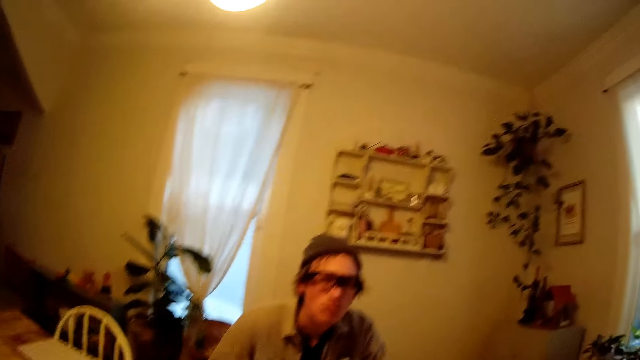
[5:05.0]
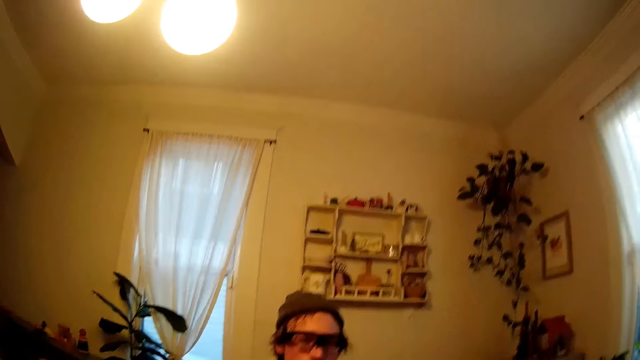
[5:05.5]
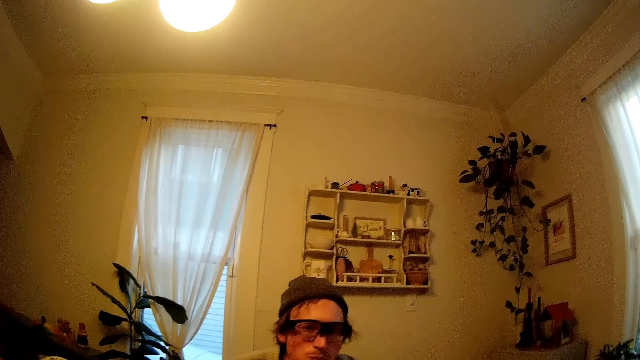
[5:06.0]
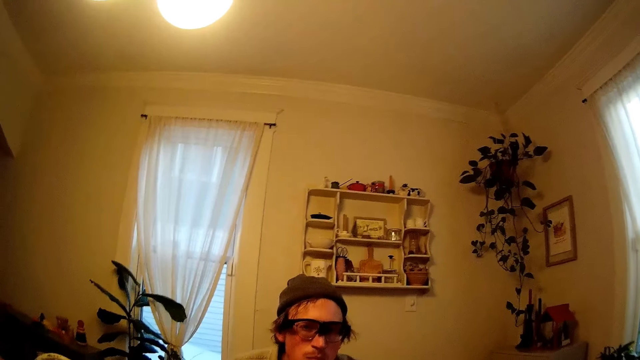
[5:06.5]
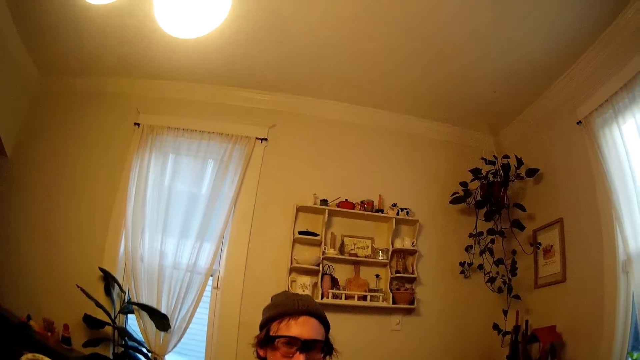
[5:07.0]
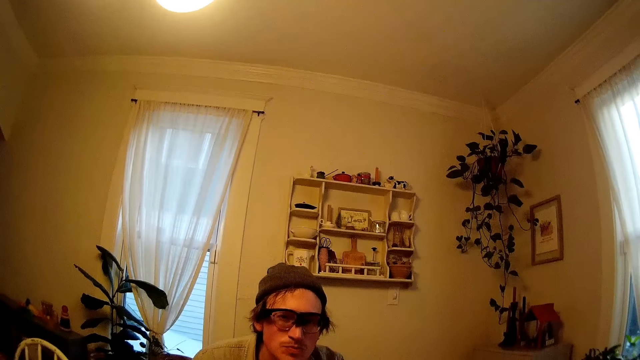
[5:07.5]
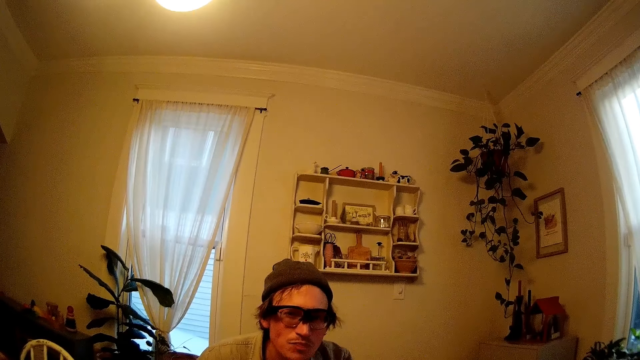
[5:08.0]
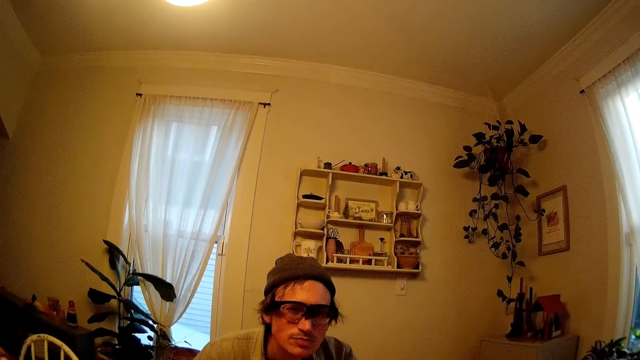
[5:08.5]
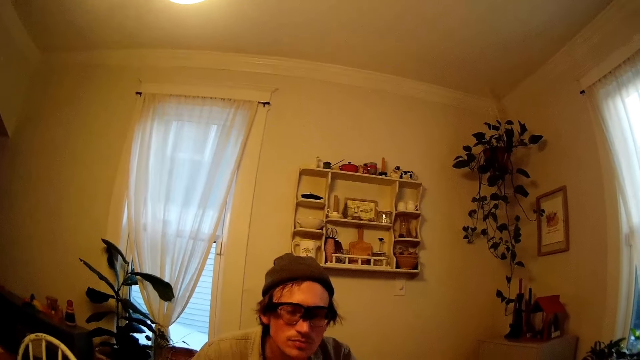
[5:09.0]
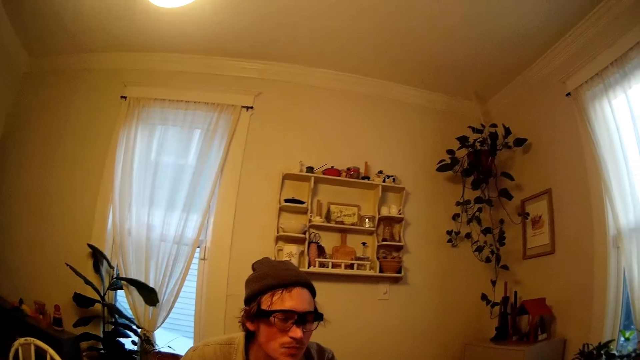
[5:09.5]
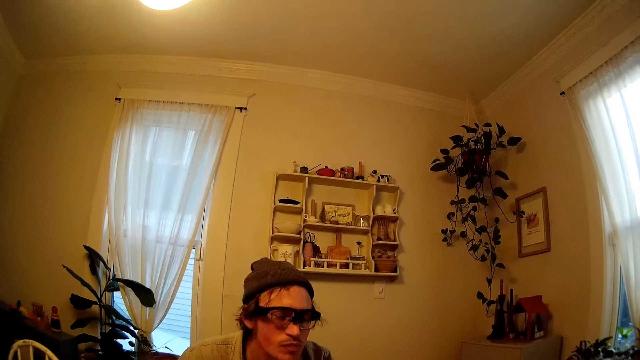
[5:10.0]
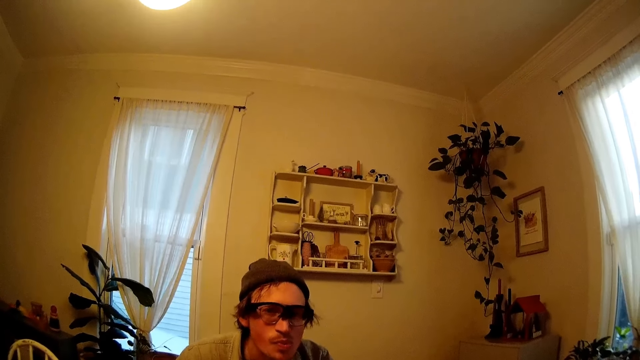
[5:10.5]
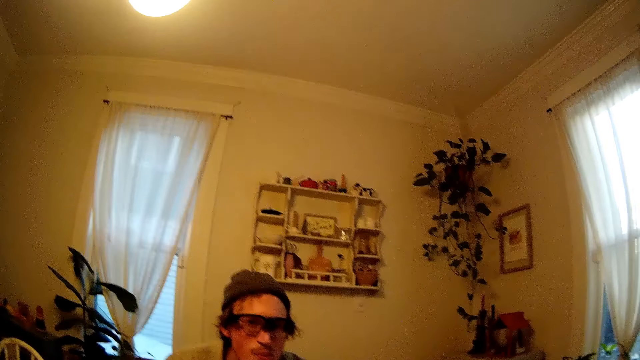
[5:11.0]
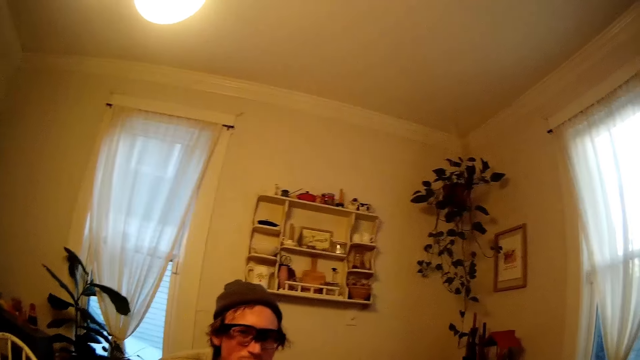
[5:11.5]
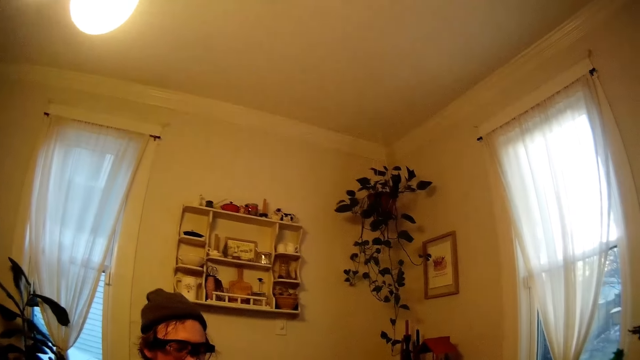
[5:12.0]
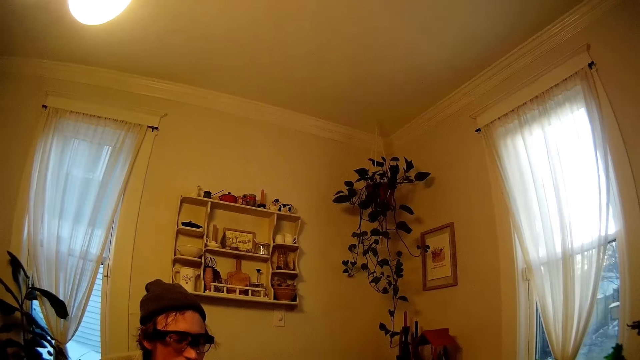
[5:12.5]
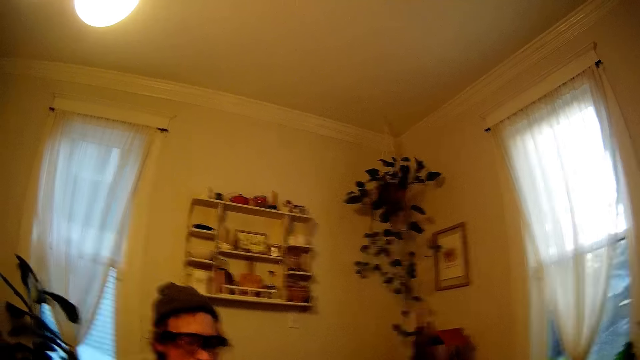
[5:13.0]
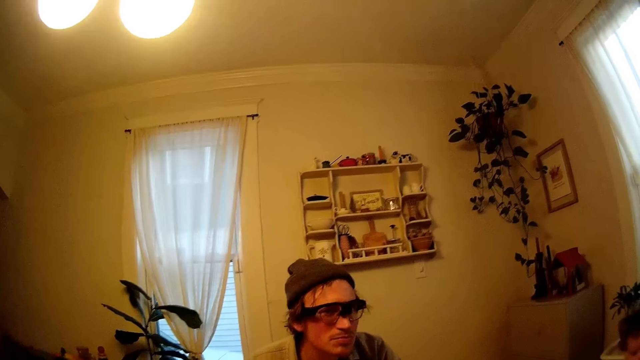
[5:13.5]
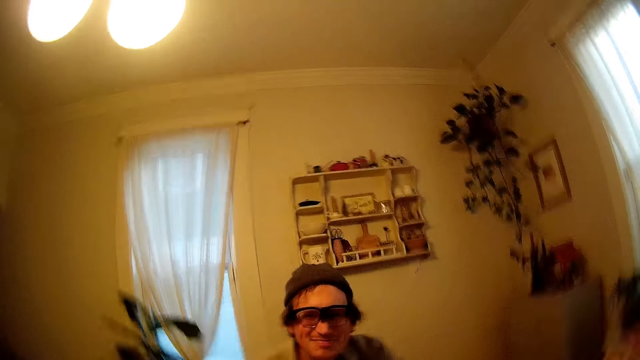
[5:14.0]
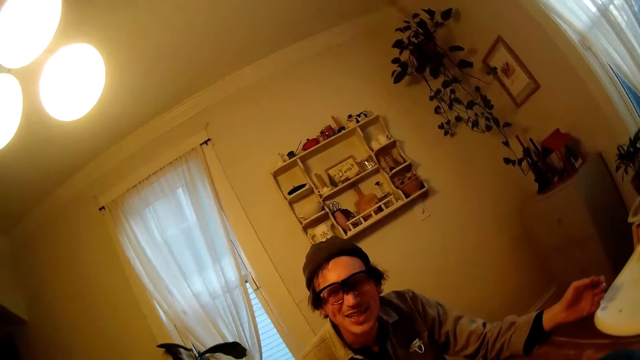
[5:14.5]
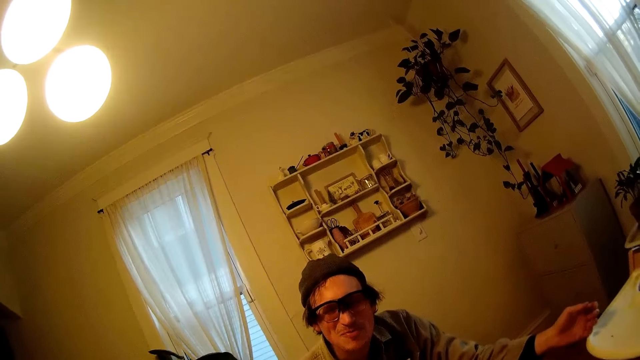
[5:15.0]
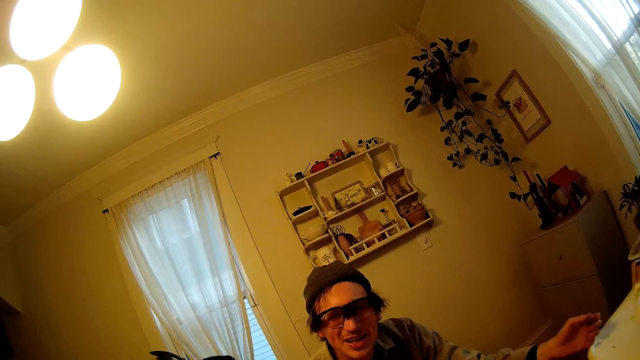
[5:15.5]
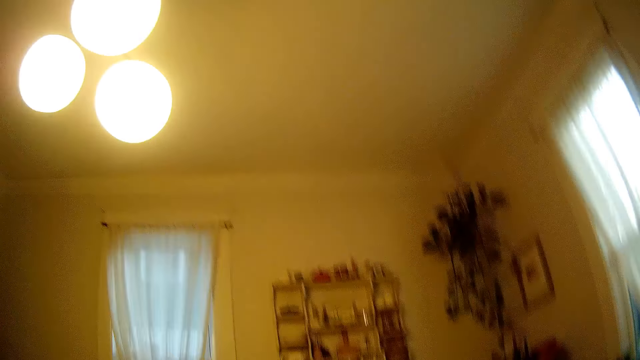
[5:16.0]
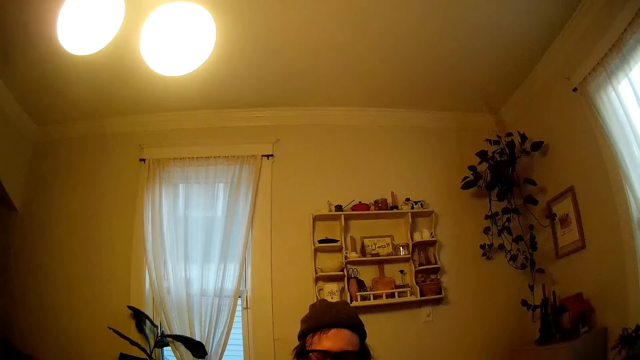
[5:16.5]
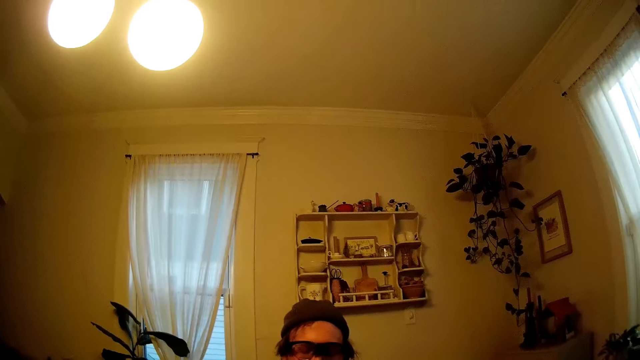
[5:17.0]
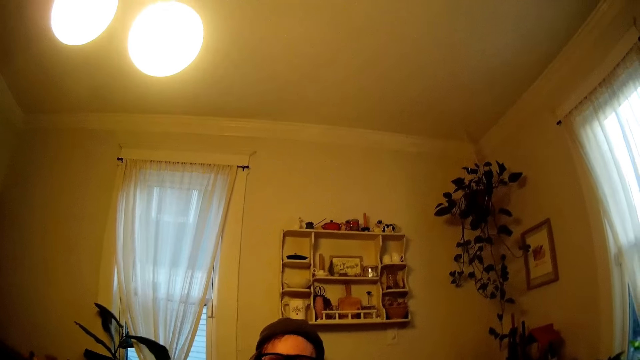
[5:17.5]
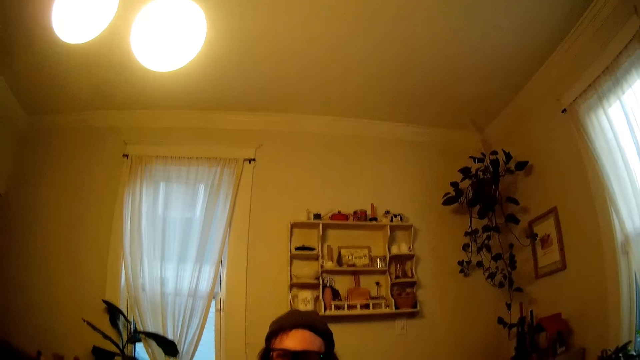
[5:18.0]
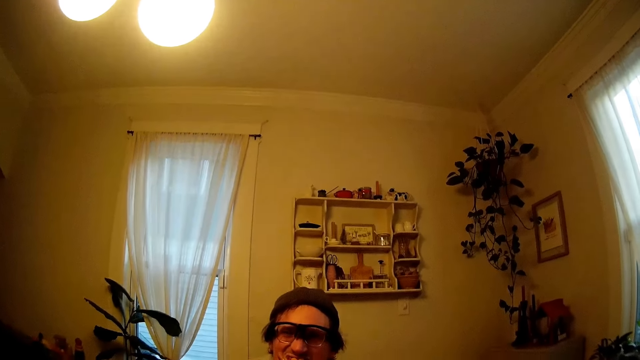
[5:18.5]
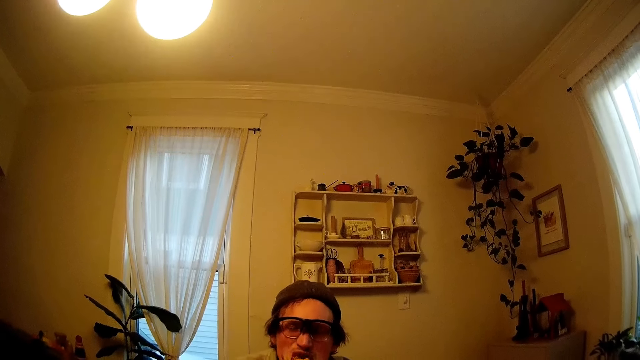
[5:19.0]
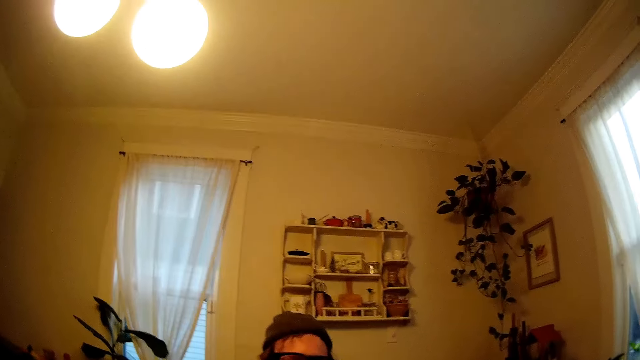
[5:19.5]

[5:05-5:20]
A man talks to the camera wearer. The camera wearer talks to another man.

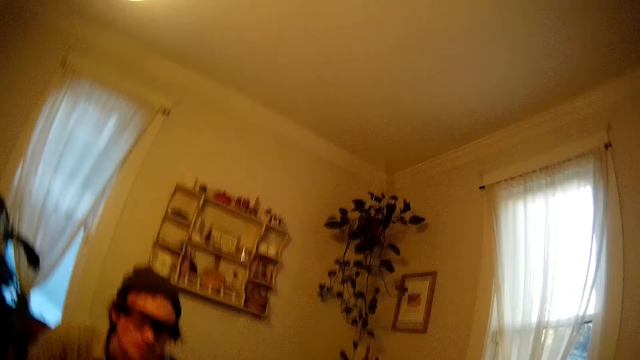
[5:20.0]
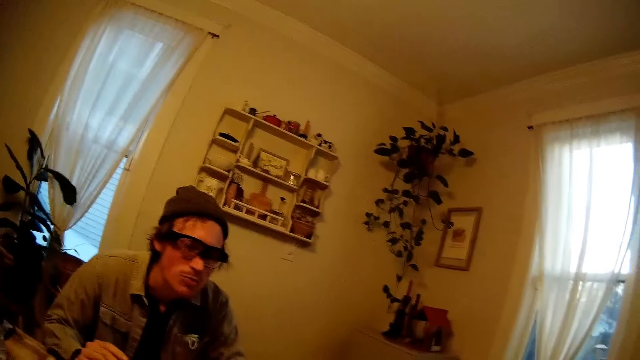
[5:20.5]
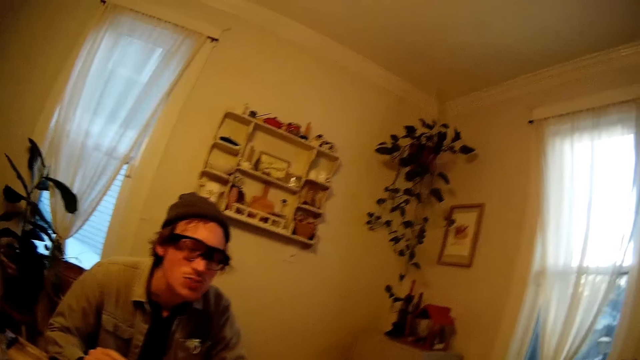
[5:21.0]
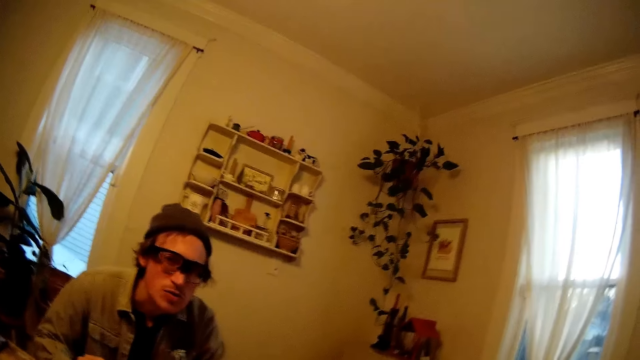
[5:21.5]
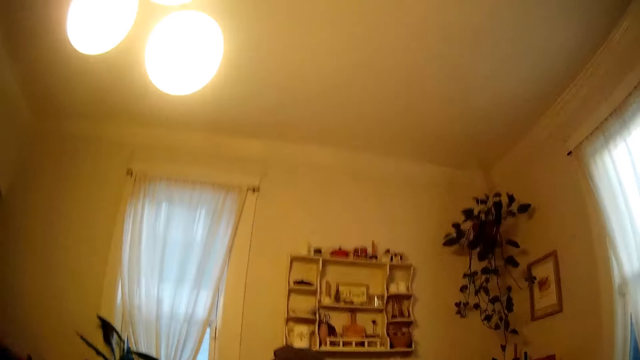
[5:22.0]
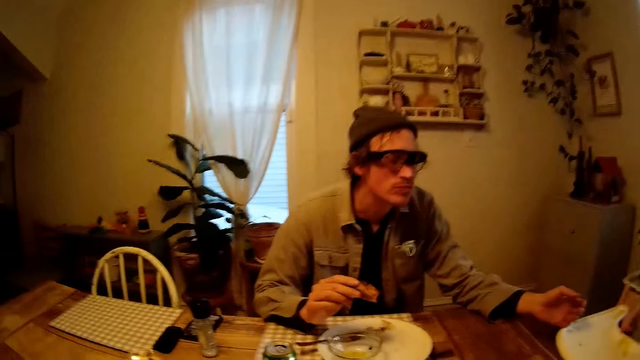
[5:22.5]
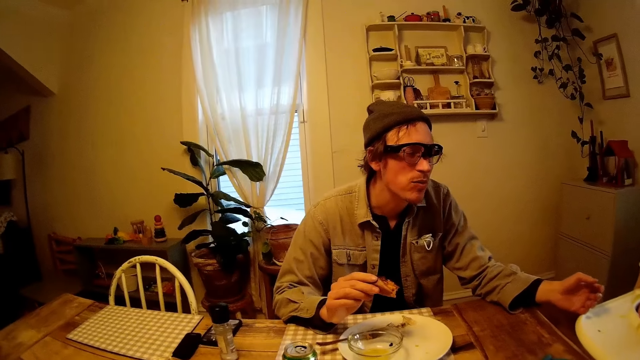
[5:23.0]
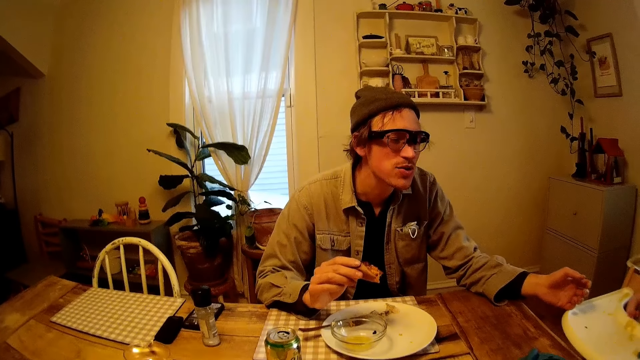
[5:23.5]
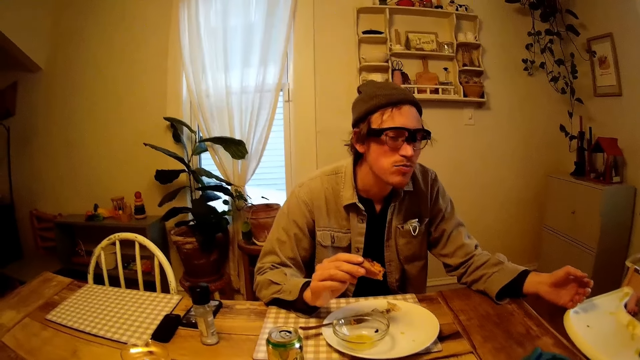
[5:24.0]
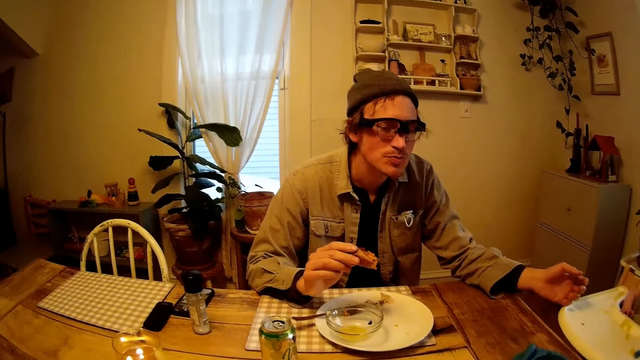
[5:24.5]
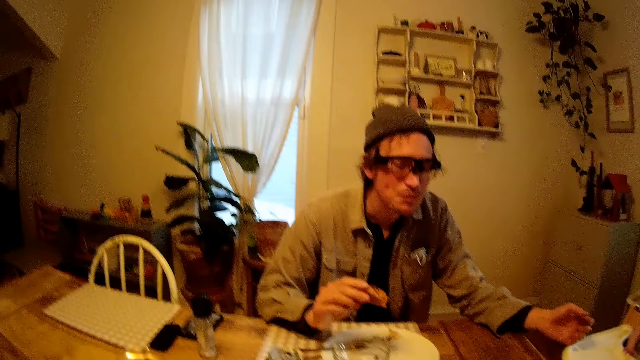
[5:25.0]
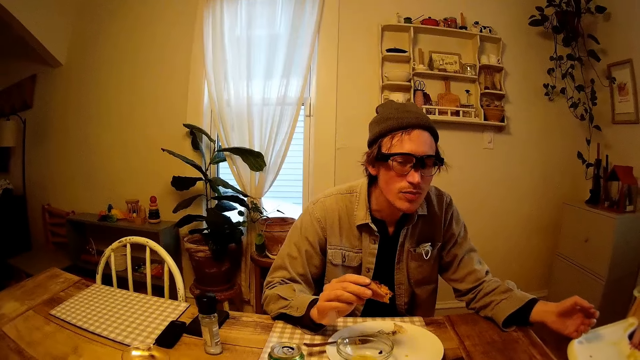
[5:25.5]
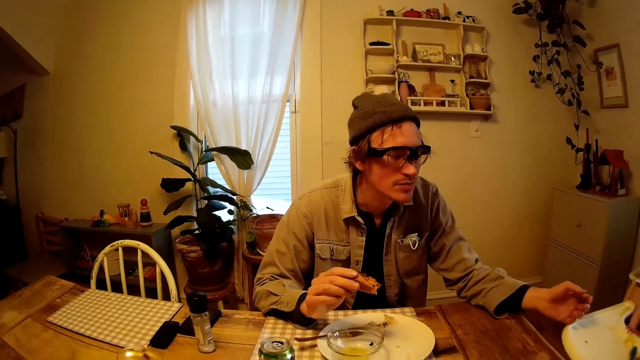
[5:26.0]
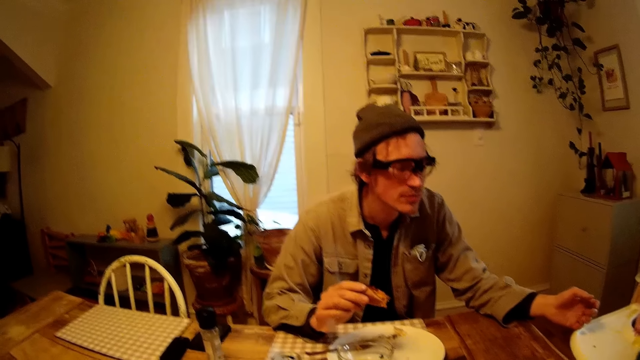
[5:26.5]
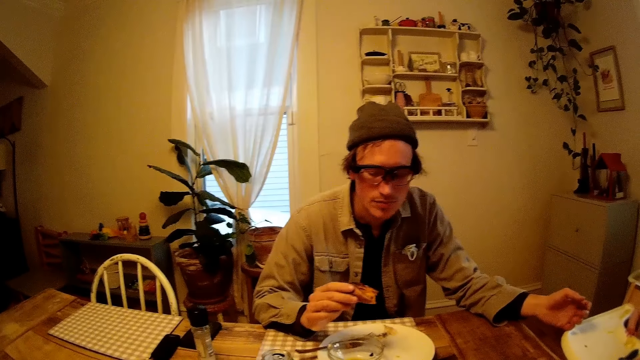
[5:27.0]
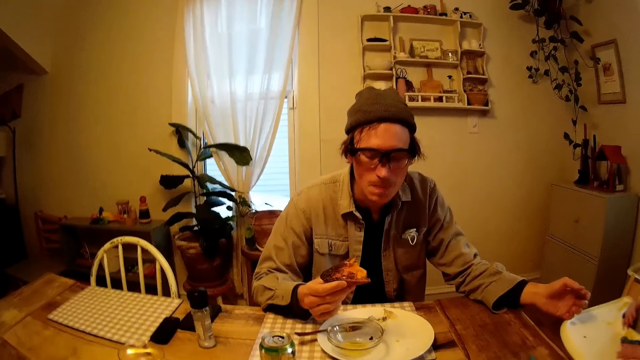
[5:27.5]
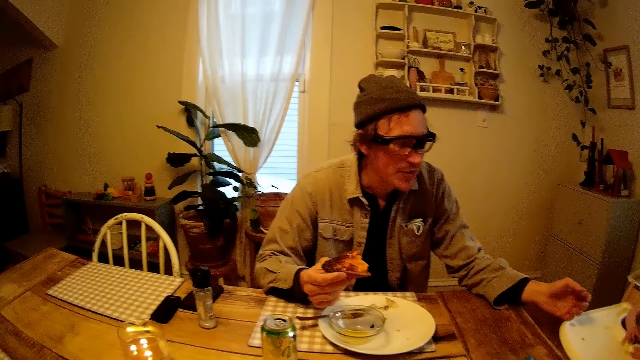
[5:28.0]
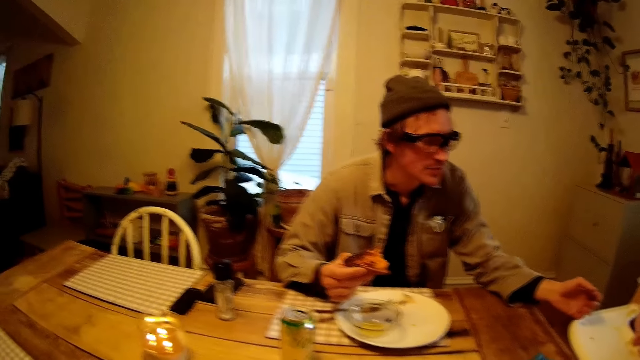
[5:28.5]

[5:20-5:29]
A man talks to the camera wearer. The man talks to the camera wearer again. The camera wearer talks to another man.
